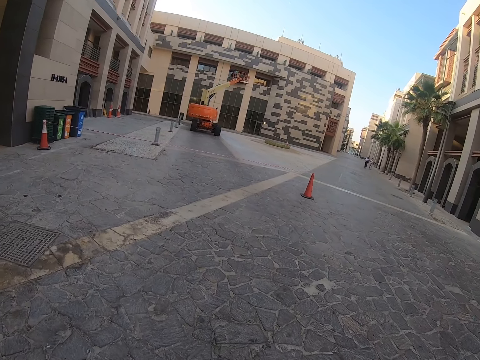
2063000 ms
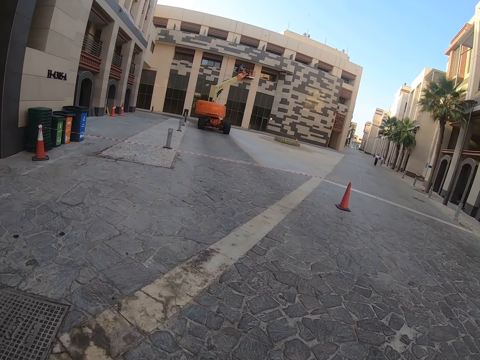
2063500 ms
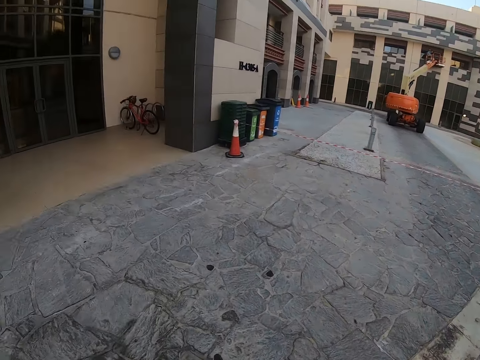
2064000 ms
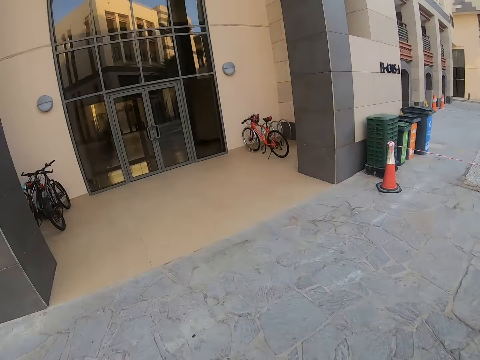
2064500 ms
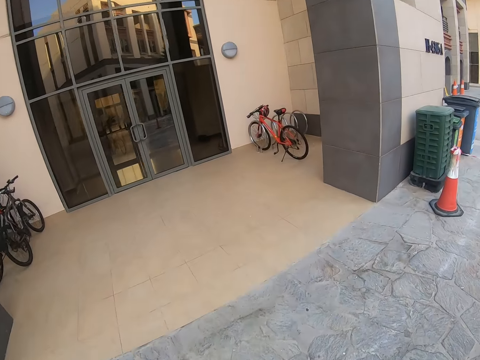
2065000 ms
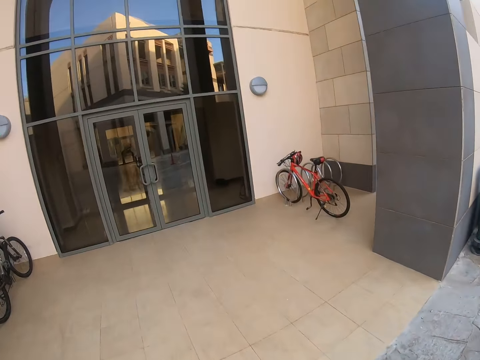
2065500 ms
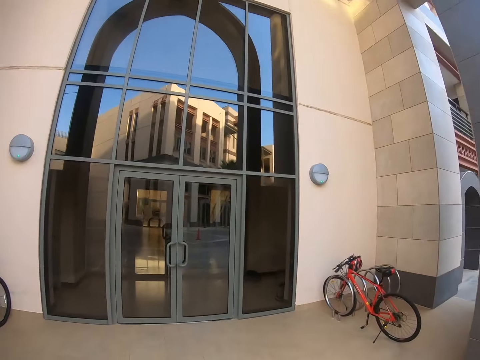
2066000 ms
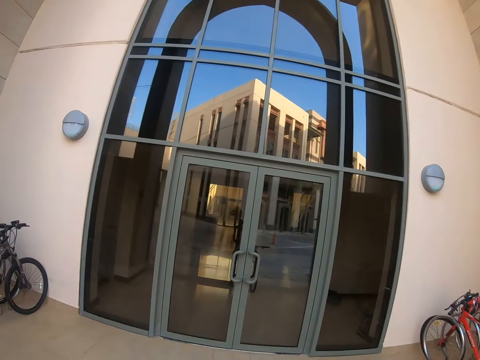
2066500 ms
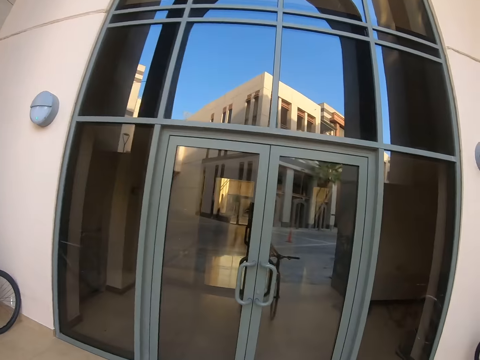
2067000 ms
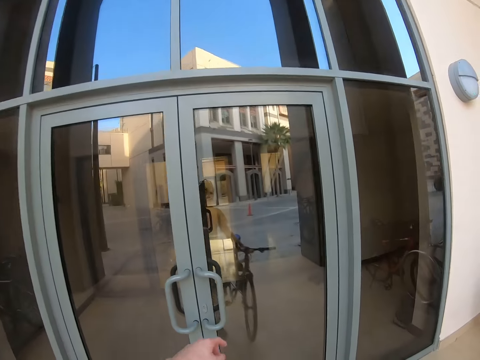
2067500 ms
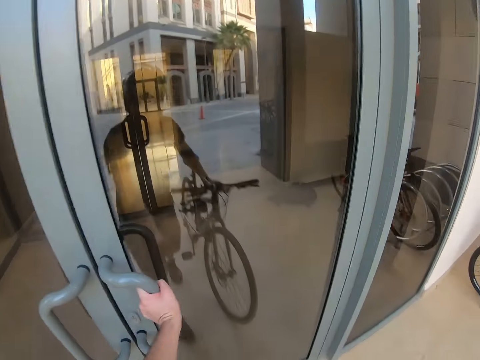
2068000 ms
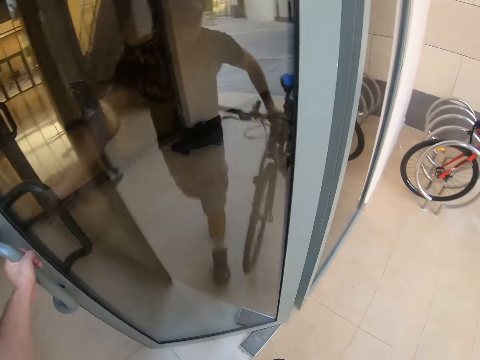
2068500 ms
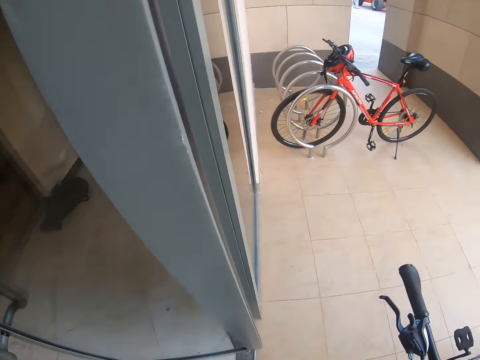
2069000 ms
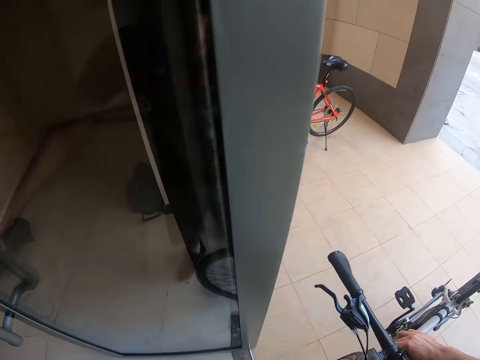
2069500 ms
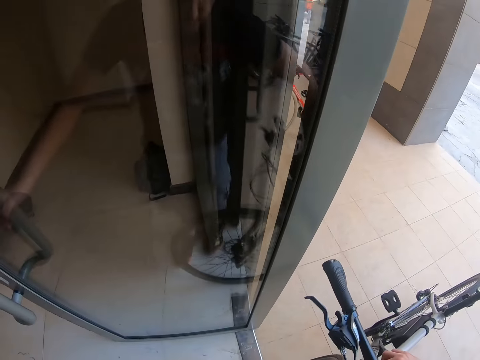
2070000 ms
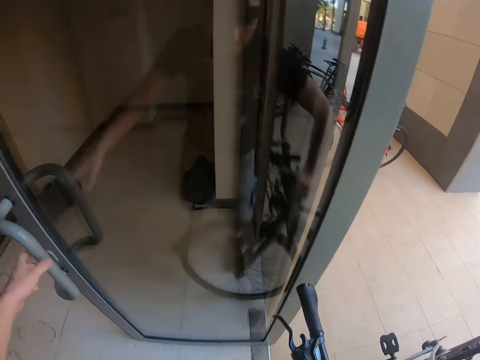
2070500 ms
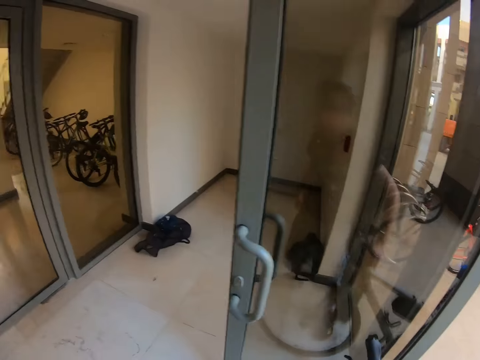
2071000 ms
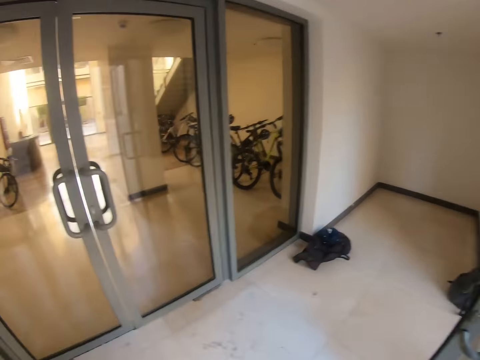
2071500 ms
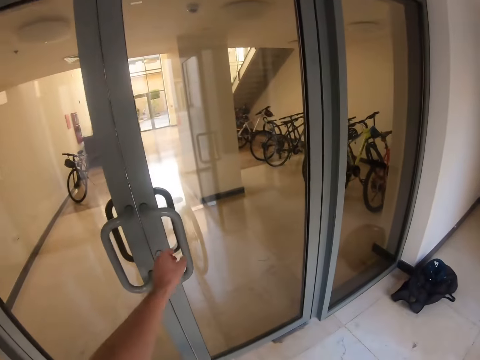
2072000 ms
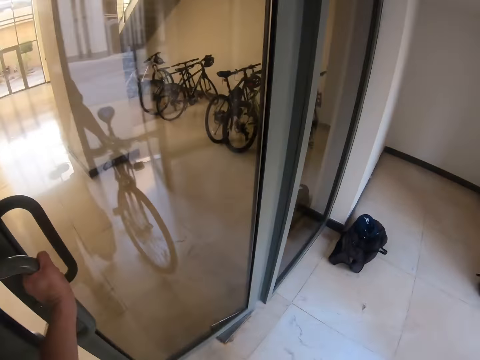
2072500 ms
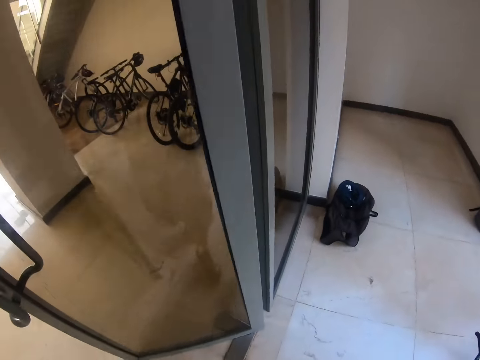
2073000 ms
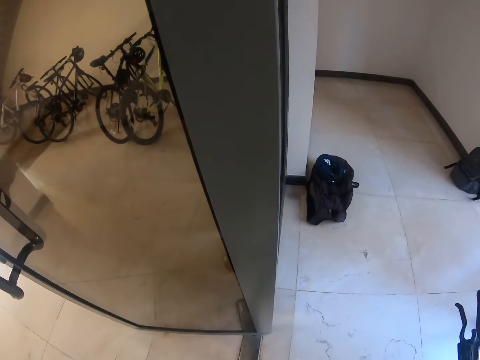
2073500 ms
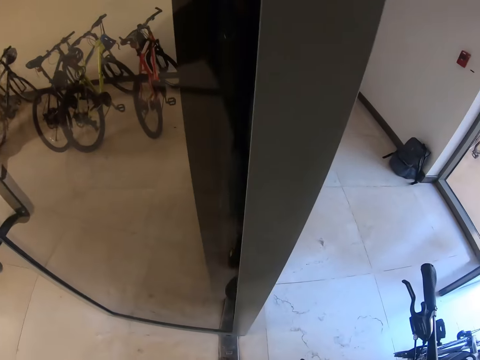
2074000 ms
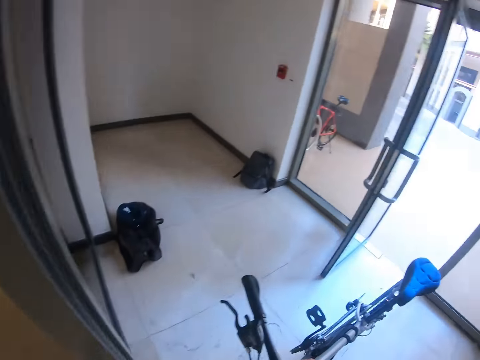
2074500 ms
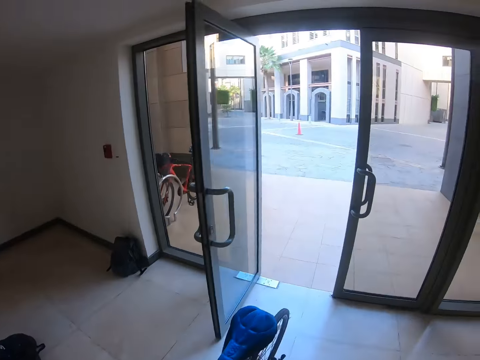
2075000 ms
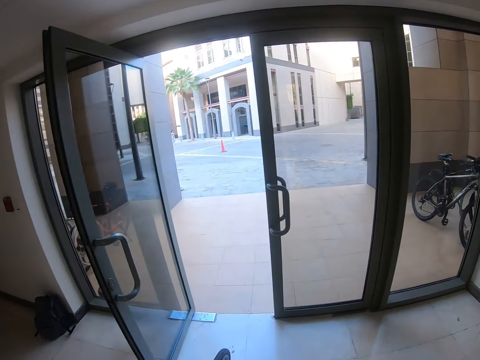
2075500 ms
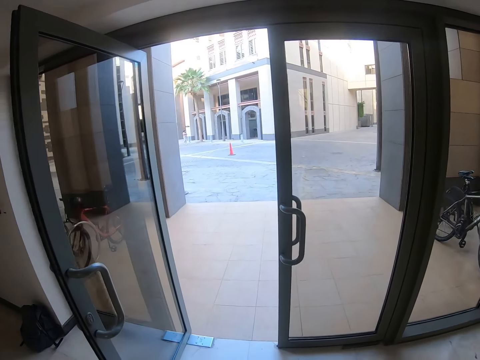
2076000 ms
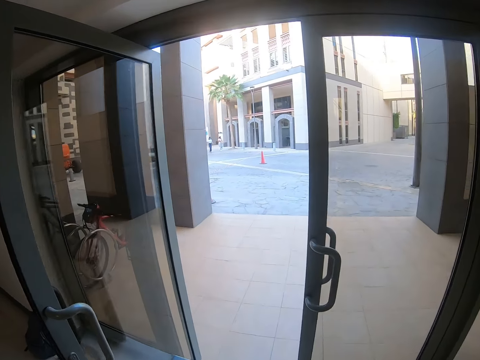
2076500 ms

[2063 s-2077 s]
The camera wearer pushes a bicycle. He alights from his bike. He opens the door. He walks through the door. He opens the door. He walks to the bicycle.

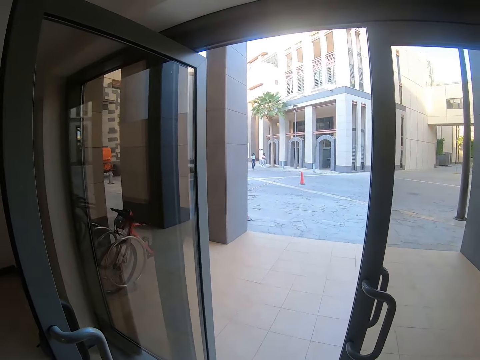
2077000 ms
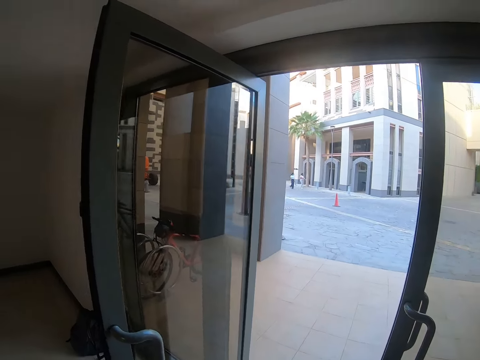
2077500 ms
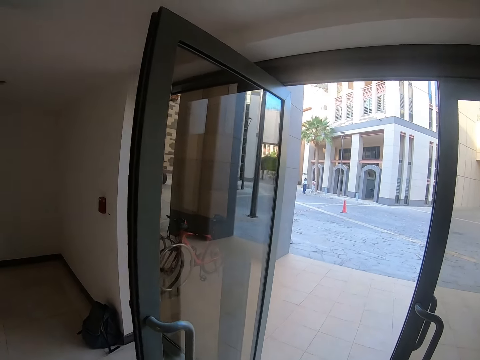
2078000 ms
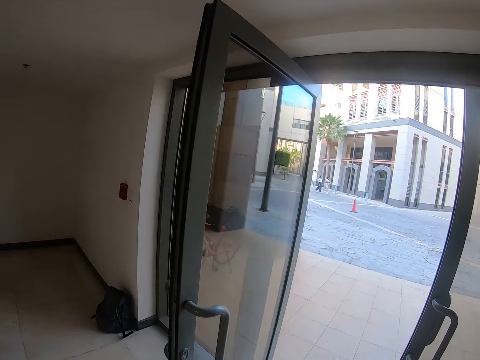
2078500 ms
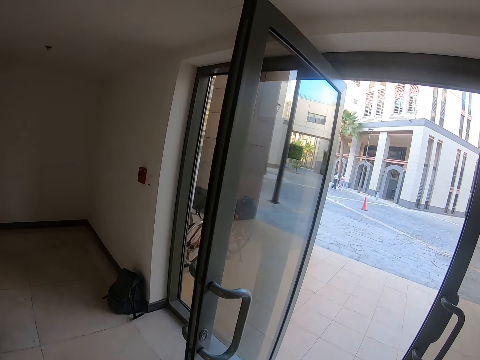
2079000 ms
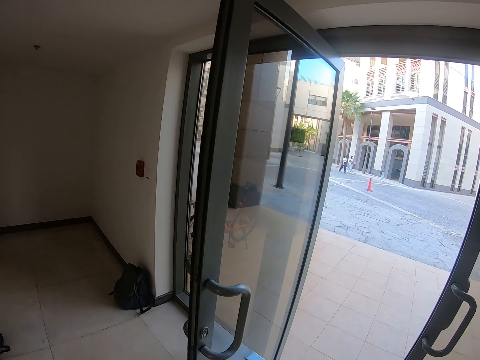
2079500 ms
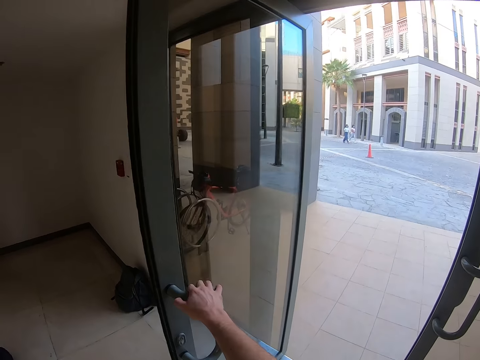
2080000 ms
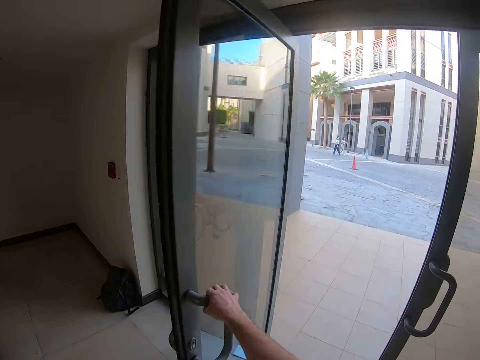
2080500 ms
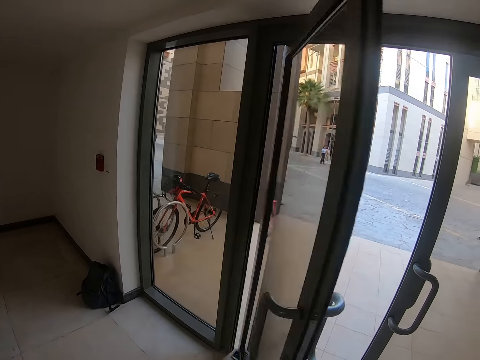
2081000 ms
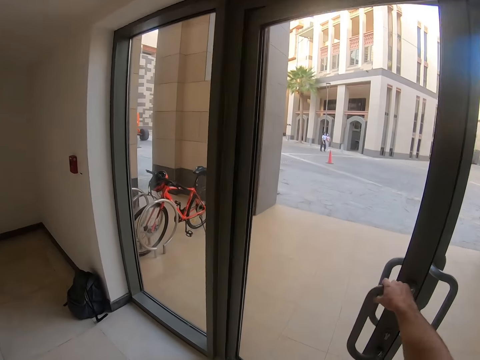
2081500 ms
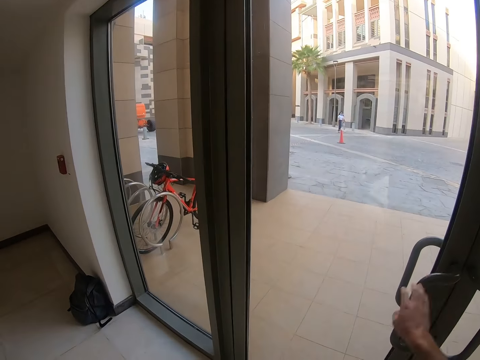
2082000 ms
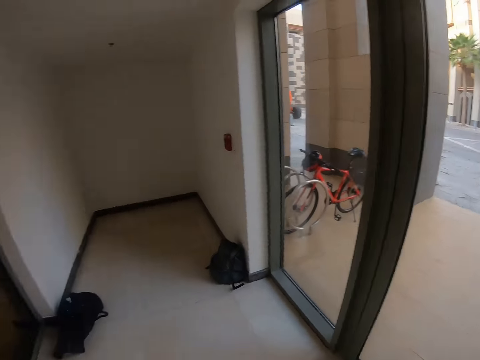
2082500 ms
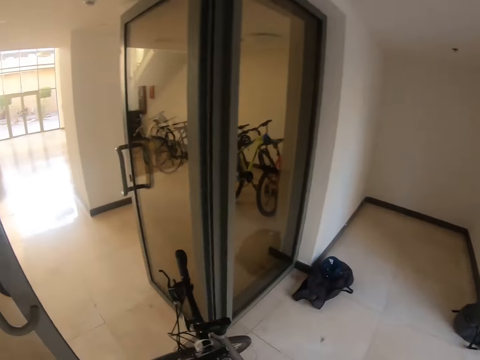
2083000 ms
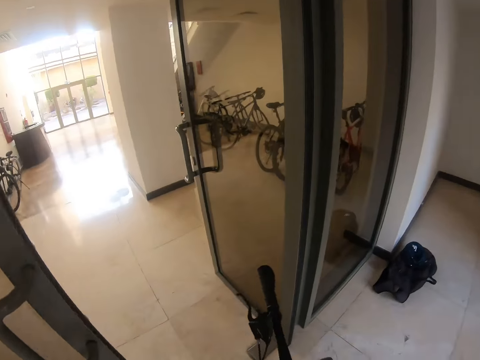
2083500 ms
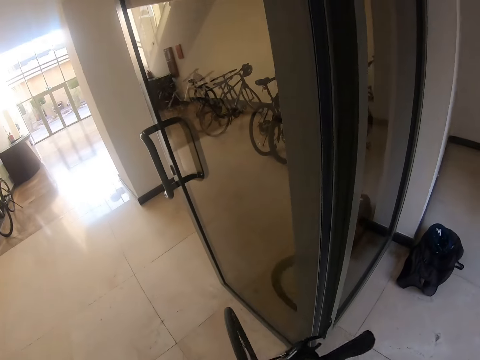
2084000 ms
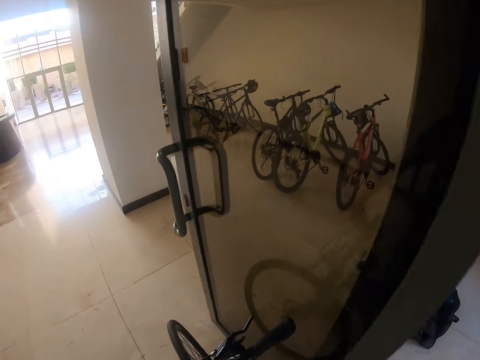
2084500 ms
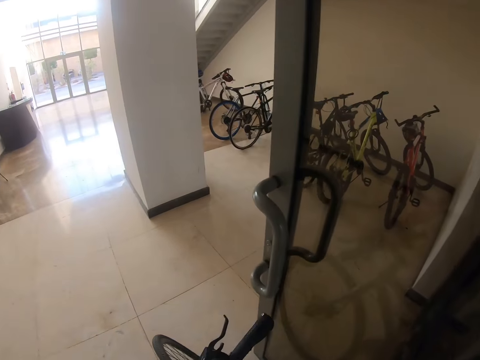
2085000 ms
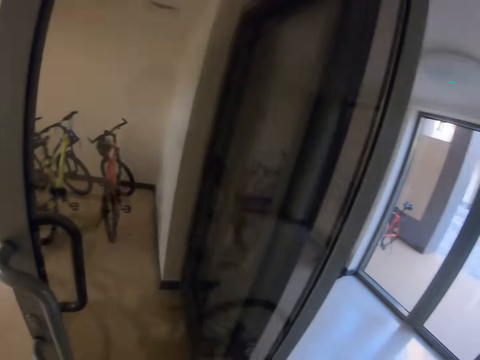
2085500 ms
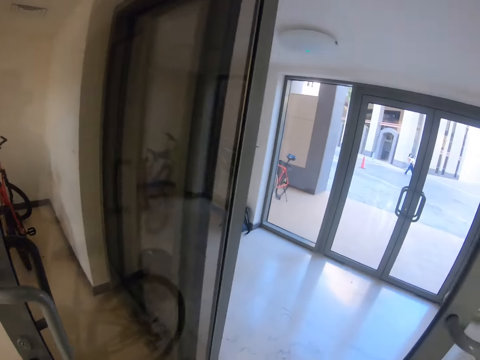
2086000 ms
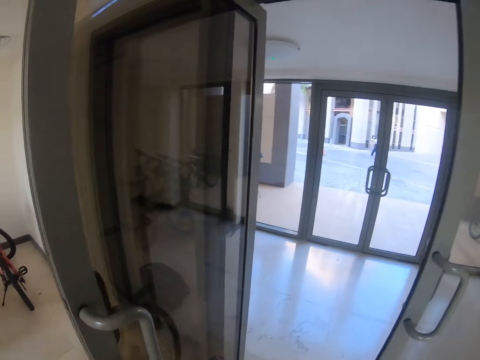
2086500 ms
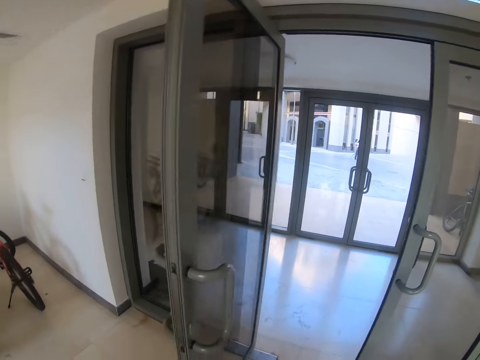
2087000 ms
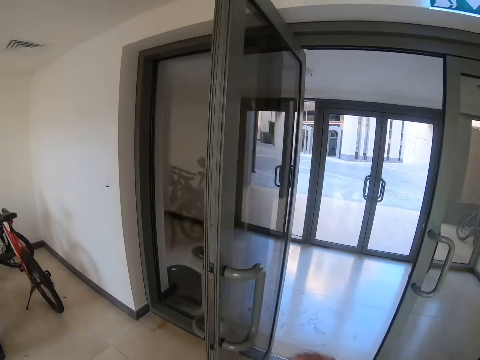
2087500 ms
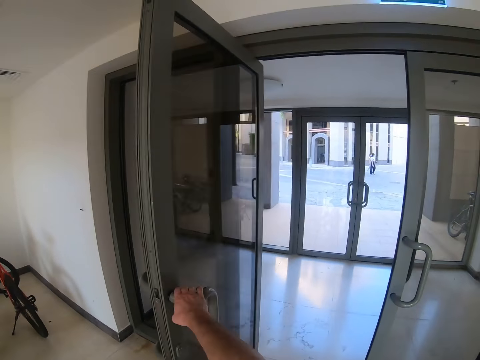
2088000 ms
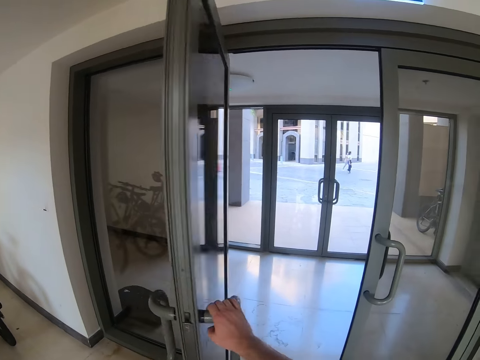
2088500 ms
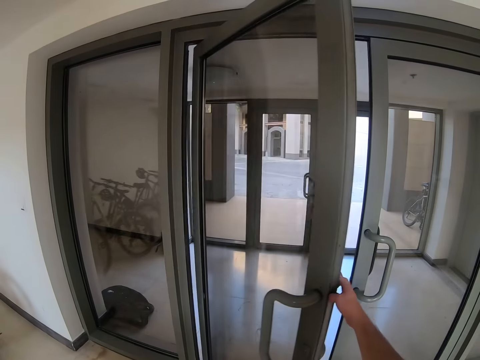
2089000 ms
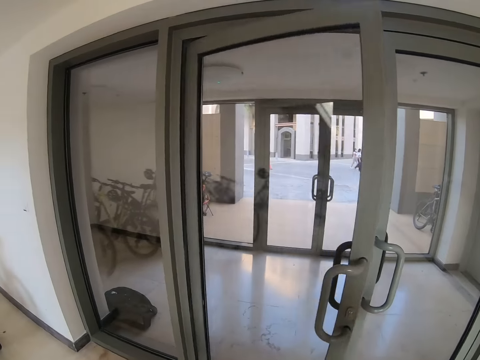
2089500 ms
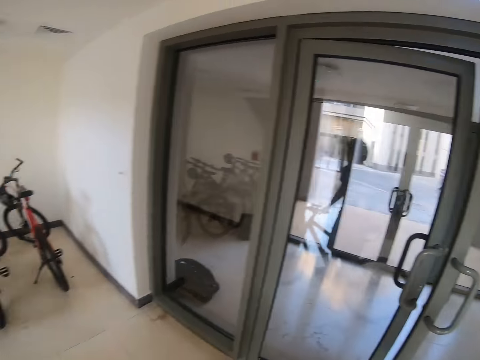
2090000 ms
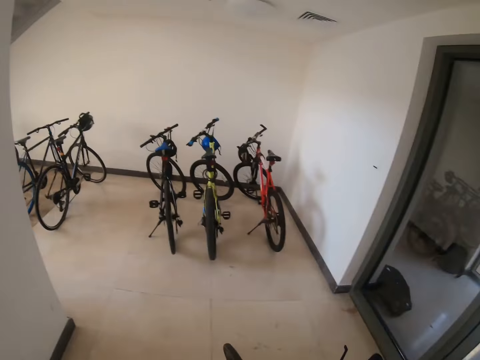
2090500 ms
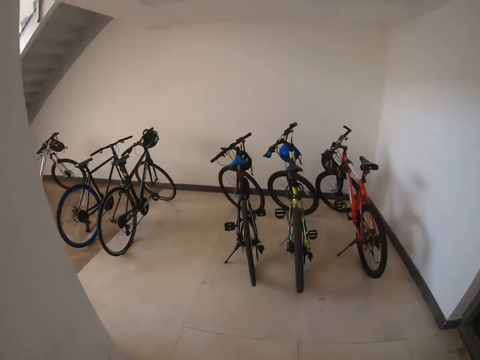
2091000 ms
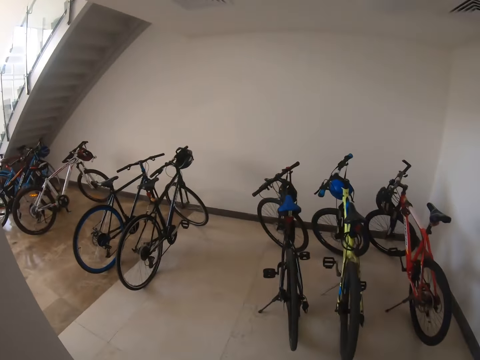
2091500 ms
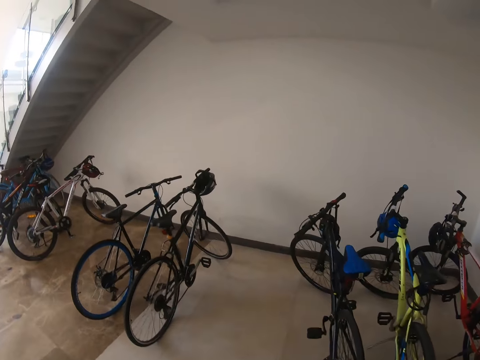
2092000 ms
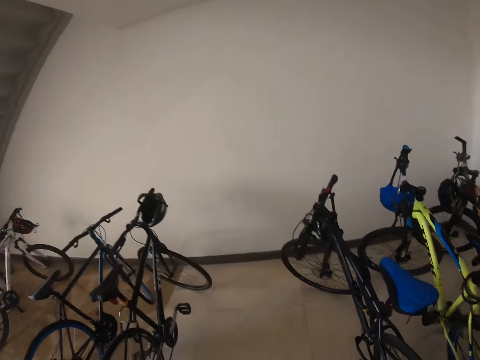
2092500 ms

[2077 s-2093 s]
The camera wearer closes the door. They look outside. They close the door. They move beside the bicycle. They take the bicycle. They push the bicycle. They look behind the door. They close the door. They push the bicycle.
